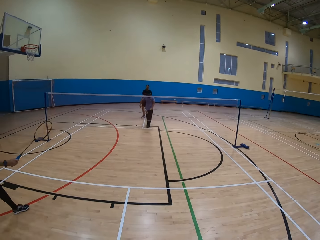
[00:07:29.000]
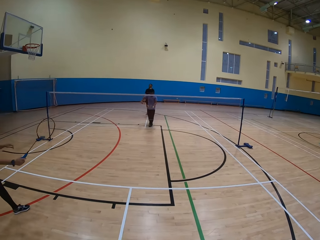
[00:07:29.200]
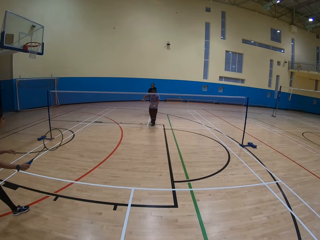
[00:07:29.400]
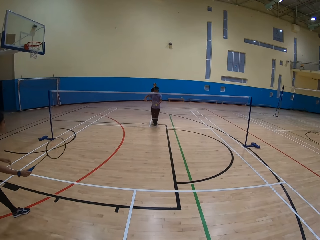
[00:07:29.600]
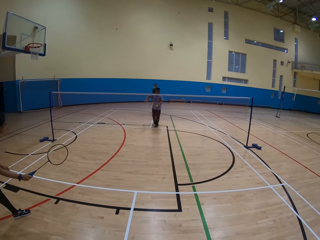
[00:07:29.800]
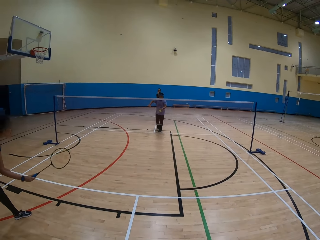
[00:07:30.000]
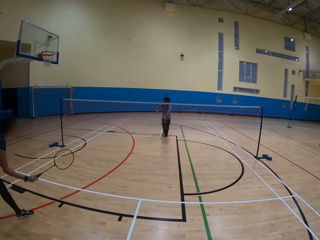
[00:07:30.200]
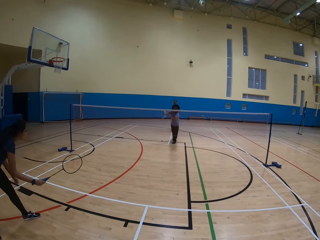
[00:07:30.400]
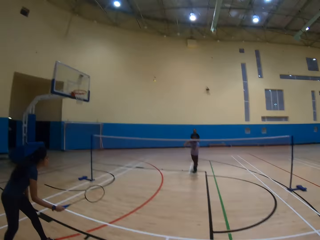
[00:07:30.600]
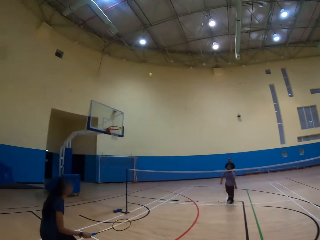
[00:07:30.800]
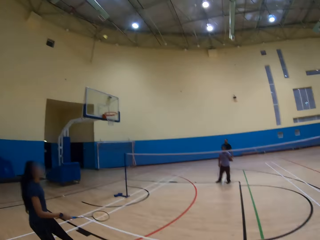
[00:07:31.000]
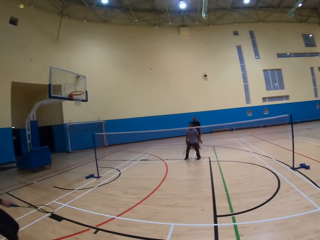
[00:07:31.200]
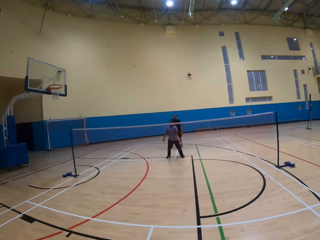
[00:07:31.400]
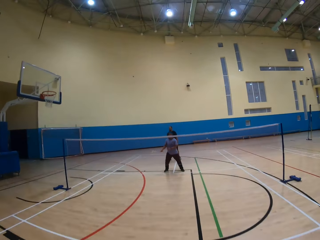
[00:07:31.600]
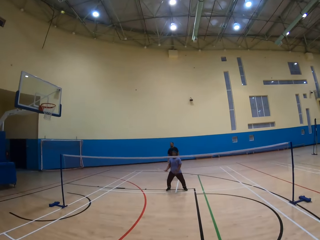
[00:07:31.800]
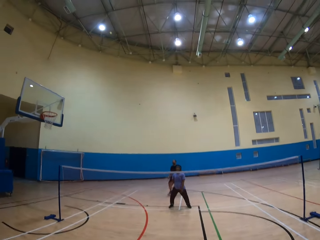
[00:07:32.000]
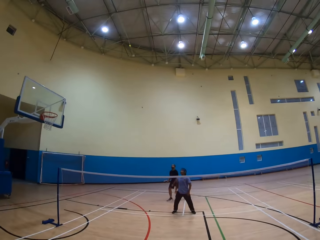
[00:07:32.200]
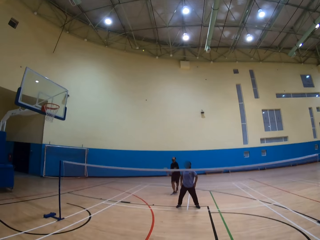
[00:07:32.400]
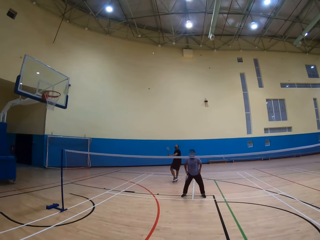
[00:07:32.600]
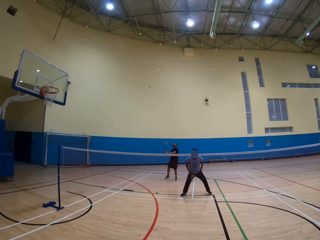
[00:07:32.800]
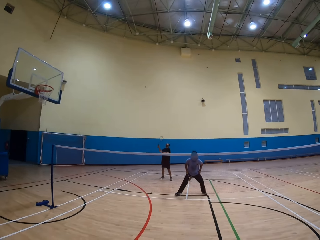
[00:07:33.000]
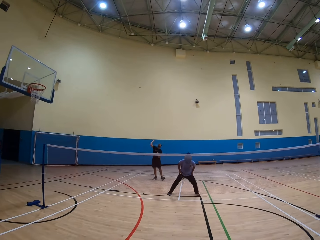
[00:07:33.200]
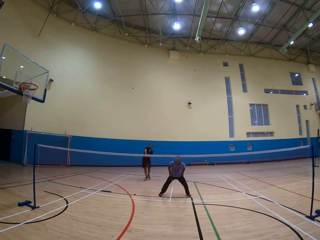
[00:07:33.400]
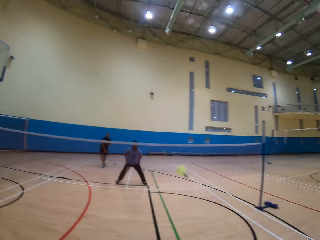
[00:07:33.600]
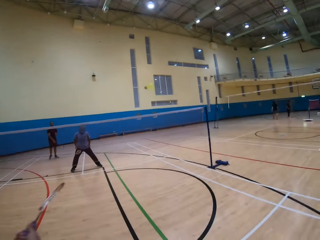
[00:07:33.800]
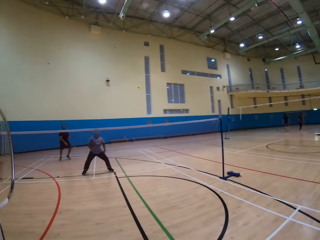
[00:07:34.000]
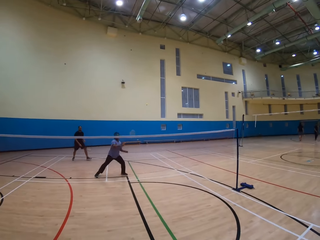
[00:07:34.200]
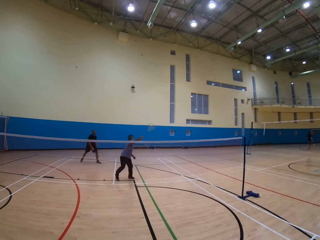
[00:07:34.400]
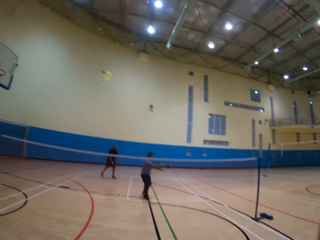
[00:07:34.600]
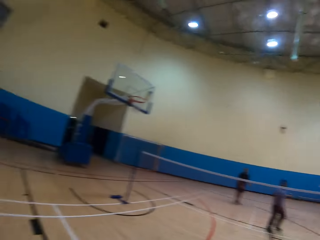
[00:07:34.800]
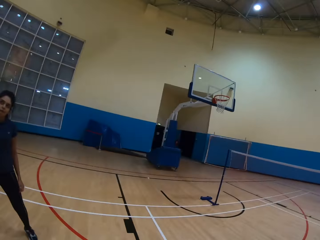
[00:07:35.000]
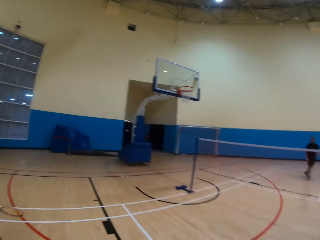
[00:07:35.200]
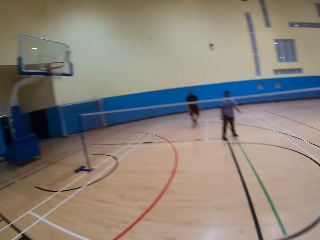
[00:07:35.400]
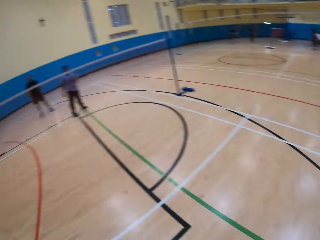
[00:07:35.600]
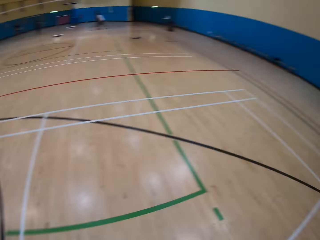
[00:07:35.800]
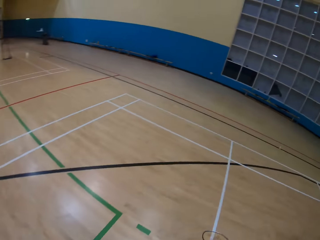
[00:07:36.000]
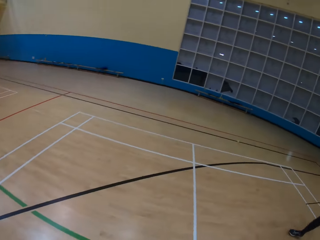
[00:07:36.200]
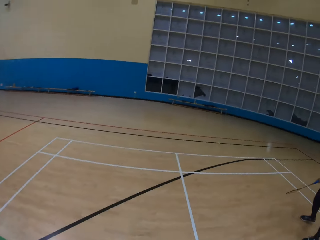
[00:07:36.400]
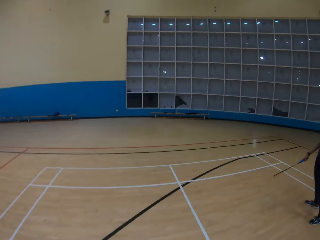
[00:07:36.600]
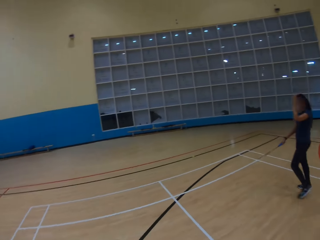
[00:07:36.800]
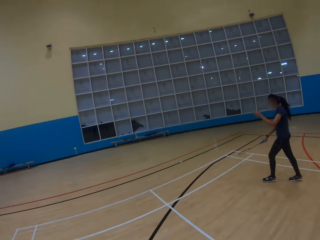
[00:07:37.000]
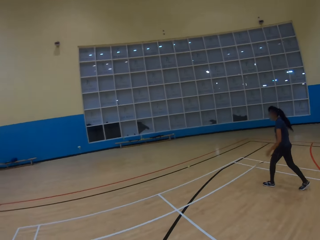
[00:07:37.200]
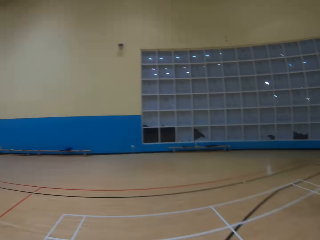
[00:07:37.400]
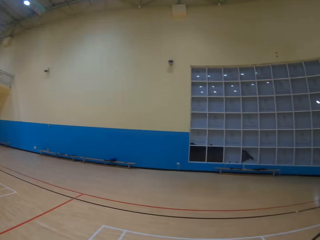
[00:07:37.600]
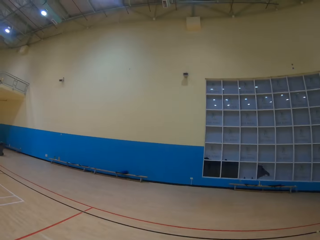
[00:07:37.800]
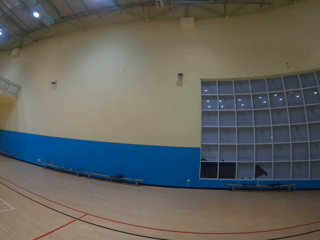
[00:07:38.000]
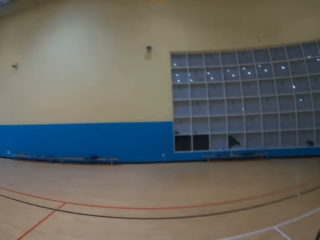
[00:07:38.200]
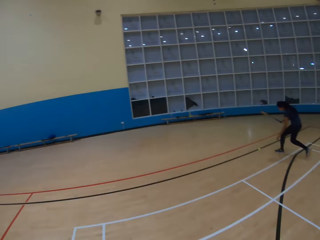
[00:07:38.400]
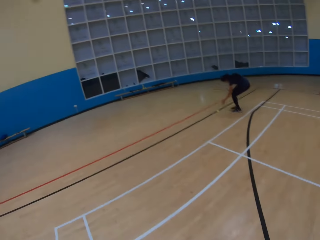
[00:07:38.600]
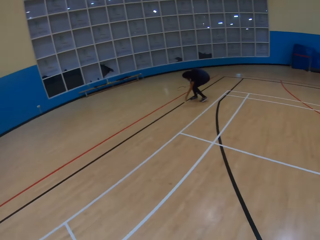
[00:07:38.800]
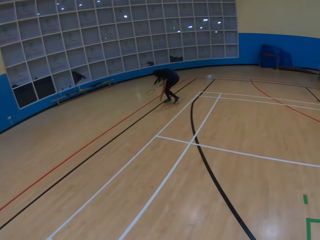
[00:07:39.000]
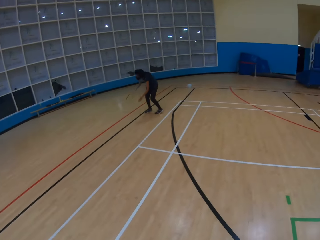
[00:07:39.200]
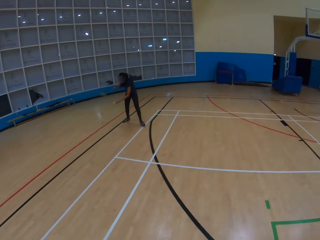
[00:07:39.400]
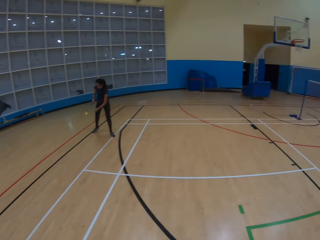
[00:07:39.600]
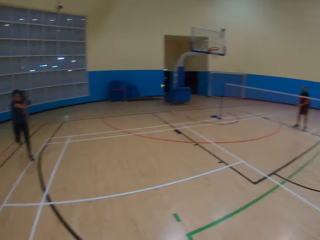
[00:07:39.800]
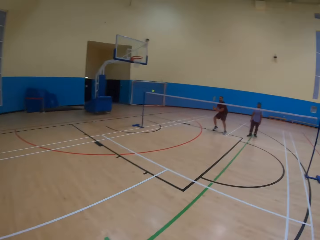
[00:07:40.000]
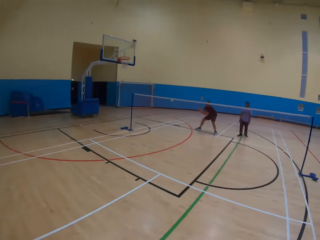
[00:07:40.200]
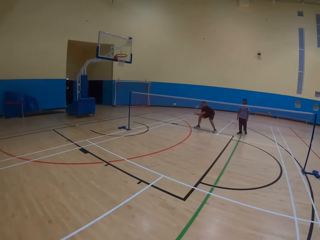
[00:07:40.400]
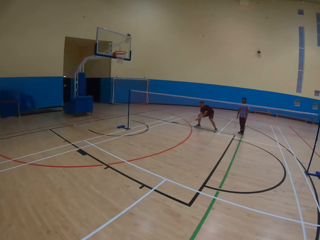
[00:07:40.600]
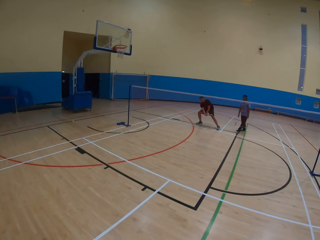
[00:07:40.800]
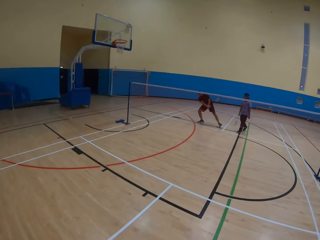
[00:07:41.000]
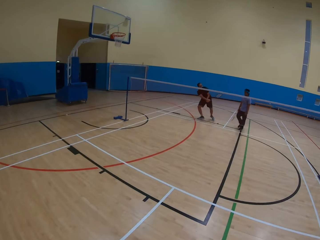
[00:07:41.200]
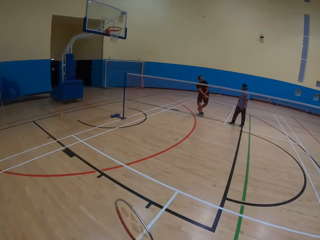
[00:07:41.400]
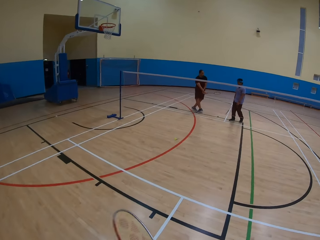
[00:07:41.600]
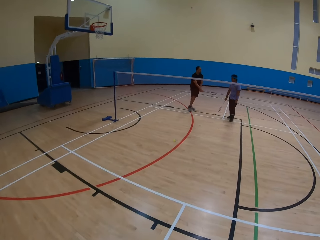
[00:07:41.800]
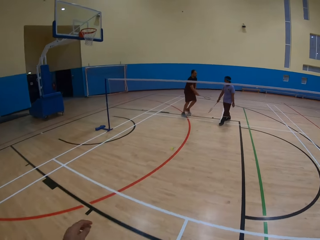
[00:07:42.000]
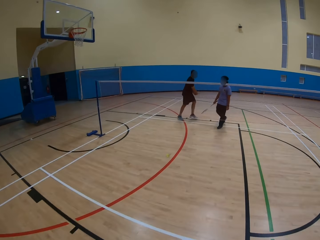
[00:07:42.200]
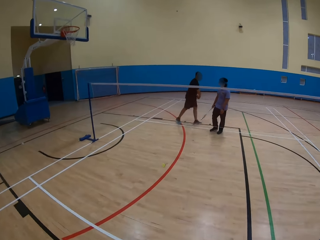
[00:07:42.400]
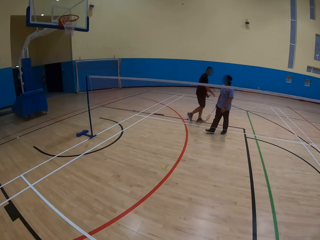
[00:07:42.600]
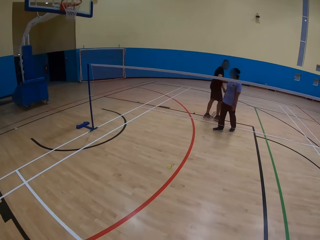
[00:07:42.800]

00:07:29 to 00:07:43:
A man throws the ball. The man throws the ball again. The camera wearer plays badminton. They look around. A lady collects the ball. The lady throws the ball.

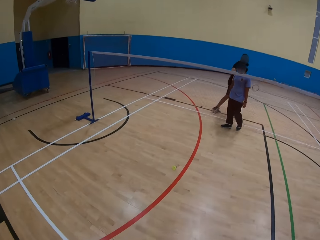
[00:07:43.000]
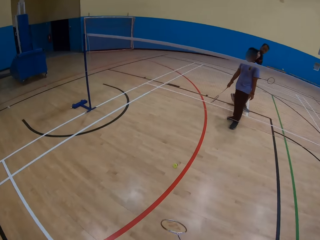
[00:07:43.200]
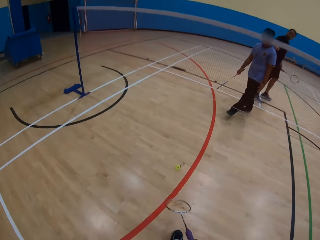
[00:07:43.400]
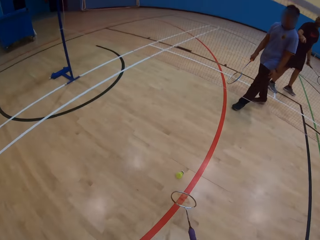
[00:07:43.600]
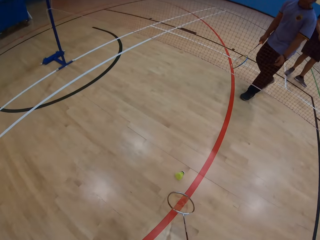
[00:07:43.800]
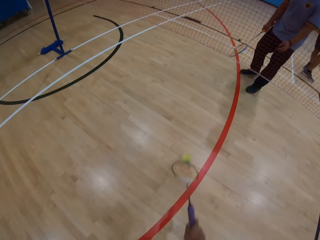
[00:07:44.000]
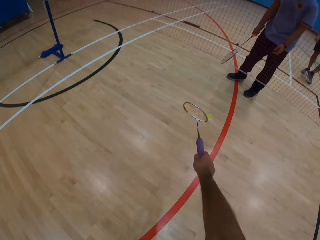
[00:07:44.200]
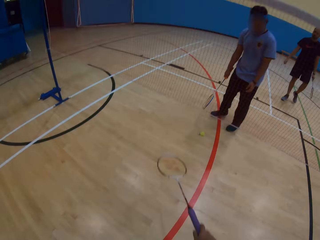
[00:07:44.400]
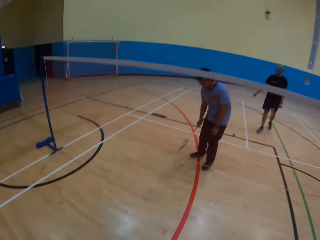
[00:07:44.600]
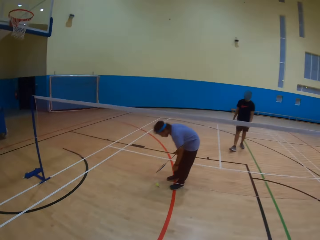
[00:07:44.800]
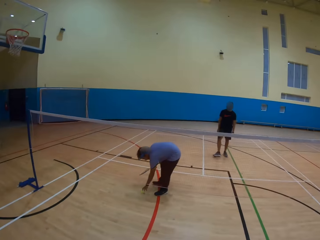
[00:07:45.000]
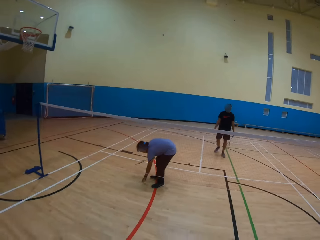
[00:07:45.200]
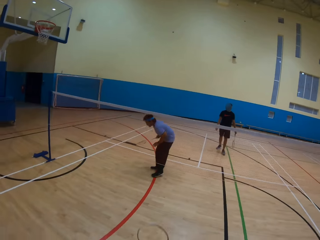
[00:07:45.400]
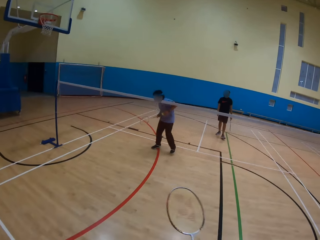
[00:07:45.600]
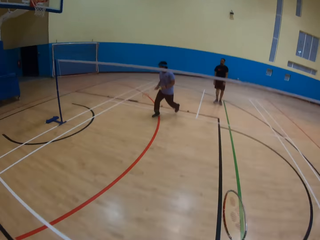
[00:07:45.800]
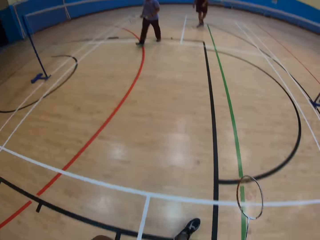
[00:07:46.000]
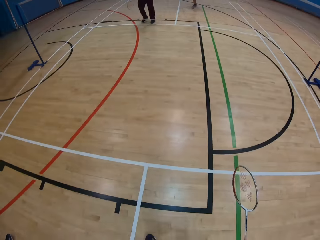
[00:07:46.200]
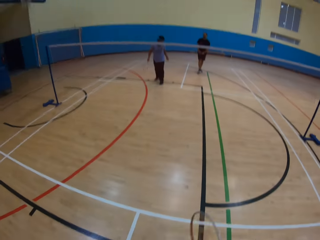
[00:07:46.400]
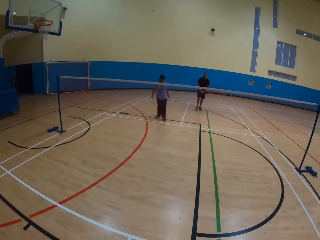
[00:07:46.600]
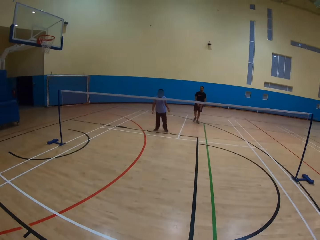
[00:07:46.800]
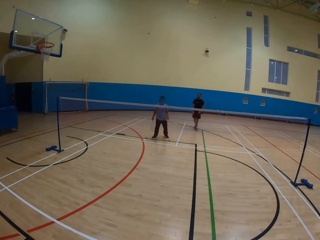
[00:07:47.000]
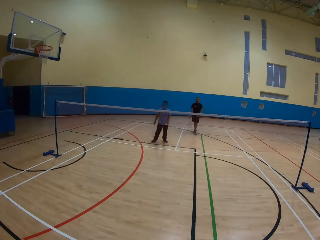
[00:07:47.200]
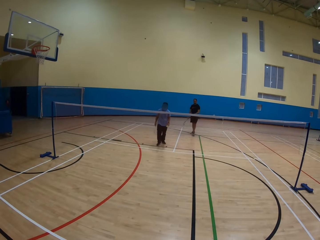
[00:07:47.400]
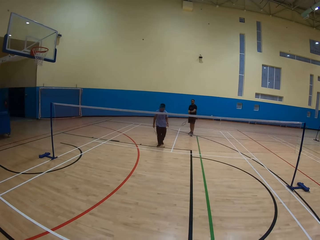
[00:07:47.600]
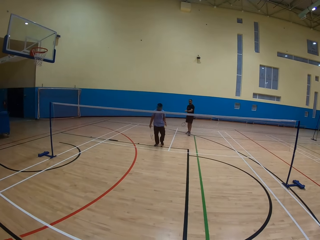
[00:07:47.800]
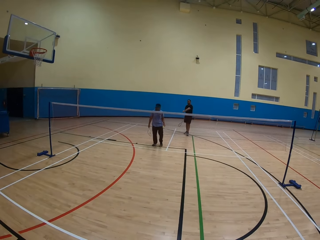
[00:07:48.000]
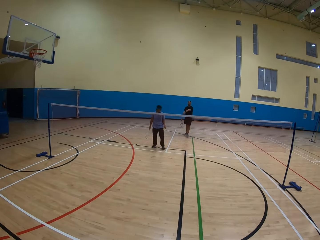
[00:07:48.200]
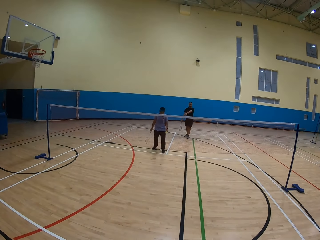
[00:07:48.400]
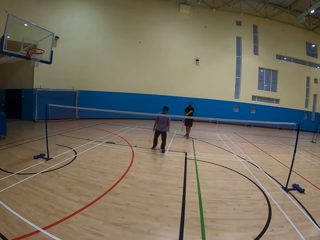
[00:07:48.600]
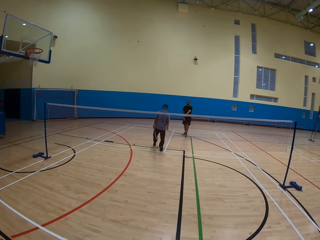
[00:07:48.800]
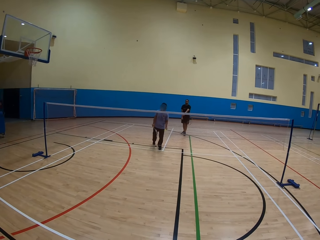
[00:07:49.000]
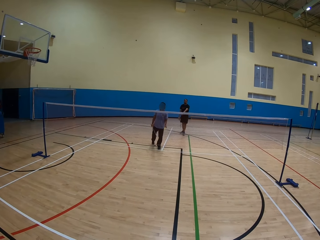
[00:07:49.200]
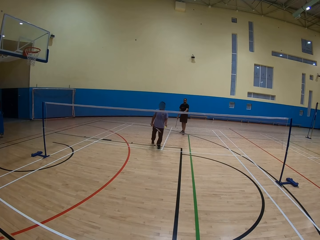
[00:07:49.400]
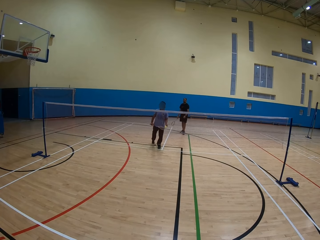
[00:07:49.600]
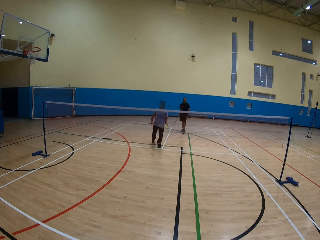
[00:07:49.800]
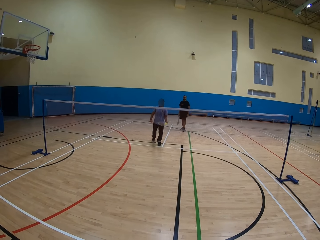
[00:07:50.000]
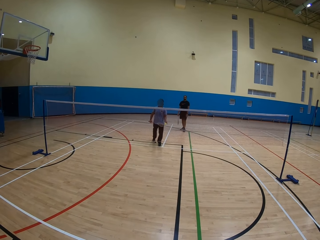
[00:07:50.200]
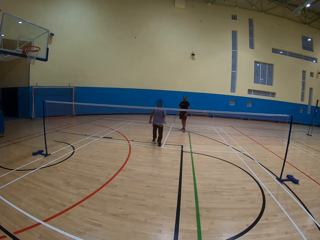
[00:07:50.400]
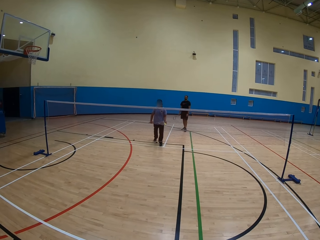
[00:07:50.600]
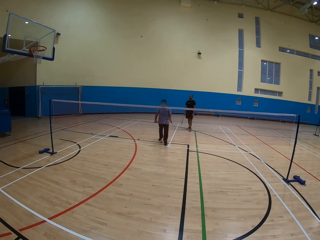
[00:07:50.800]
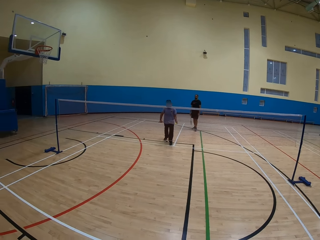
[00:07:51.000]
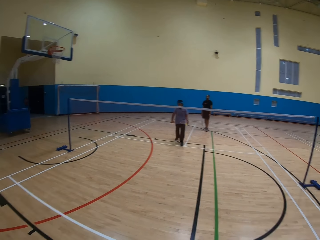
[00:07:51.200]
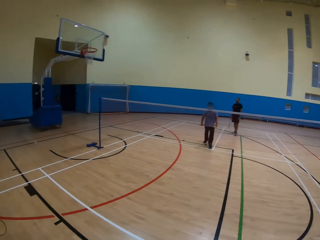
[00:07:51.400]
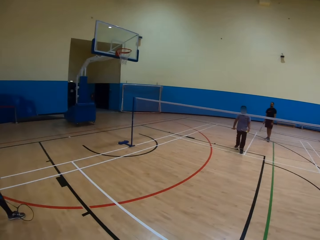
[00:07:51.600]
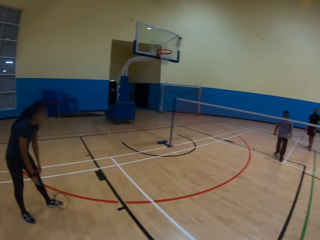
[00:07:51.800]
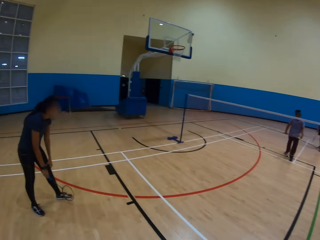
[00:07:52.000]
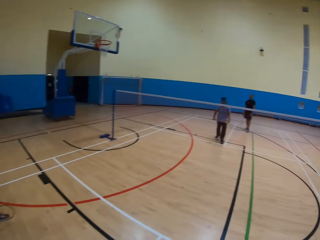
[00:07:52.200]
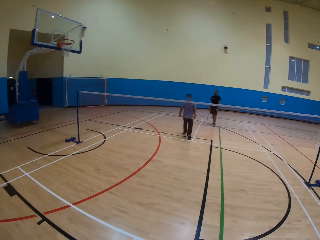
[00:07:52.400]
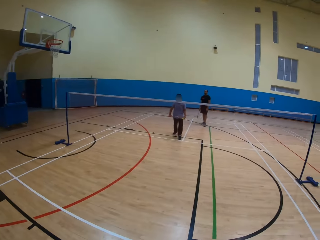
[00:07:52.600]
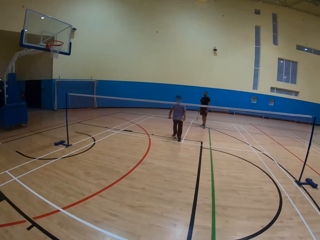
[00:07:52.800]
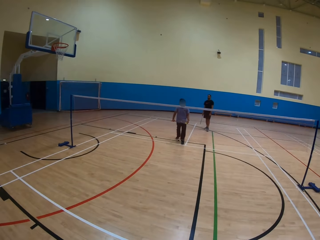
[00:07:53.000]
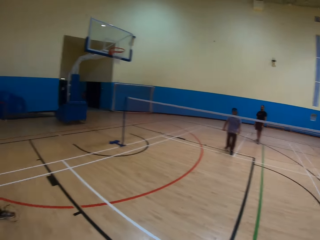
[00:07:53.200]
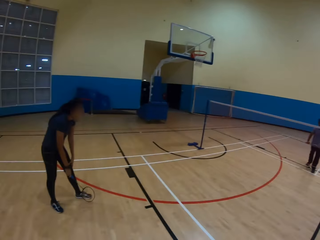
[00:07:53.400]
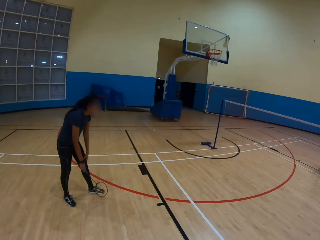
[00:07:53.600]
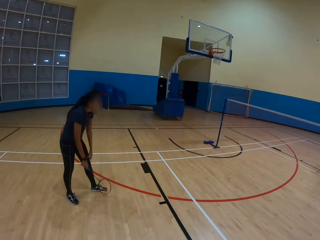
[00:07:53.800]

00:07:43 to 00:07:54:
The camera wearer pushes the ball. They throw the shuttlecock. A man collects the ball. The camera wearer looks around.
